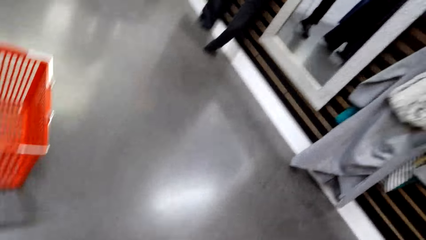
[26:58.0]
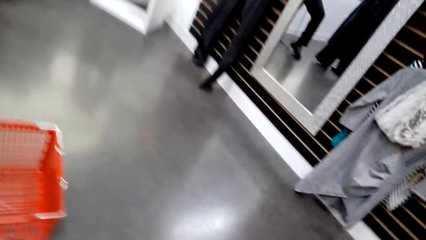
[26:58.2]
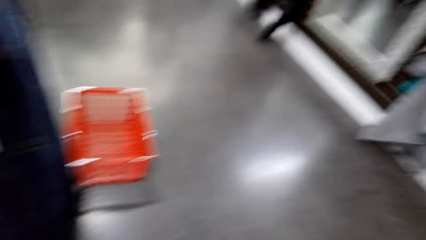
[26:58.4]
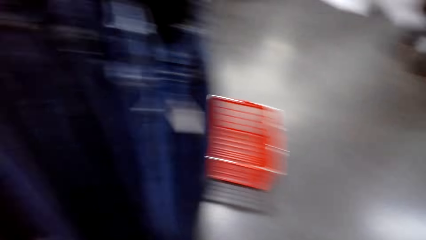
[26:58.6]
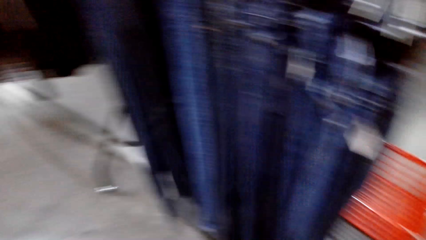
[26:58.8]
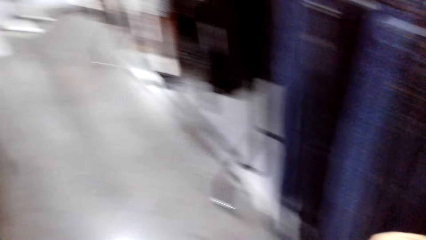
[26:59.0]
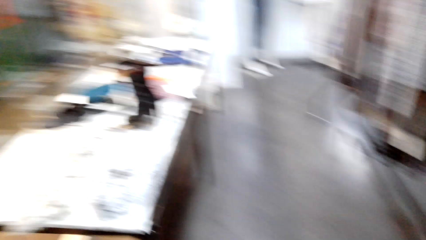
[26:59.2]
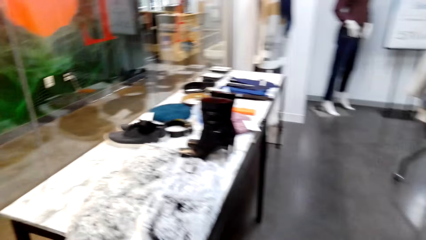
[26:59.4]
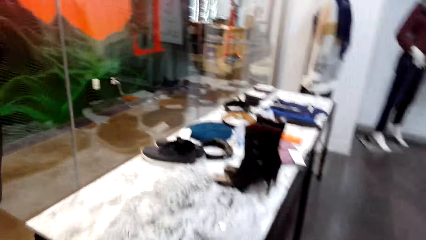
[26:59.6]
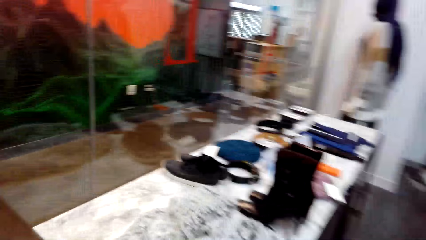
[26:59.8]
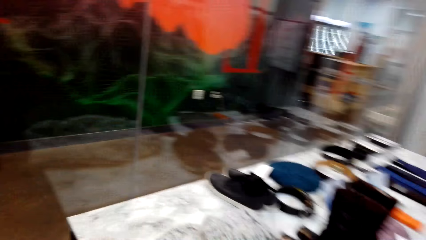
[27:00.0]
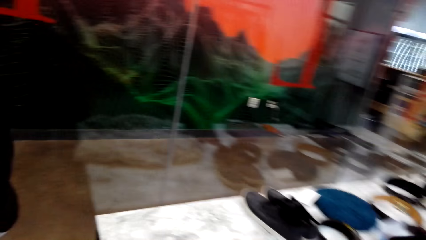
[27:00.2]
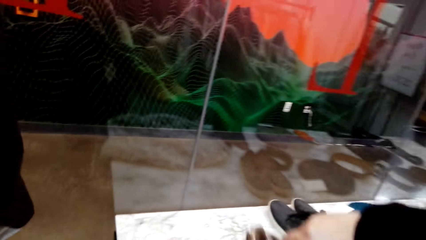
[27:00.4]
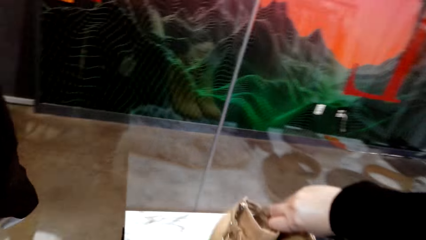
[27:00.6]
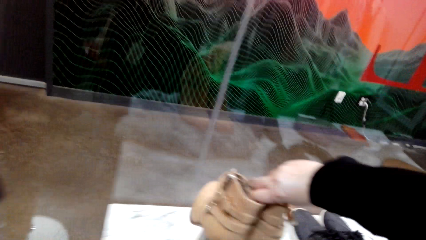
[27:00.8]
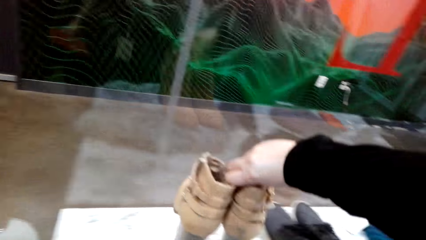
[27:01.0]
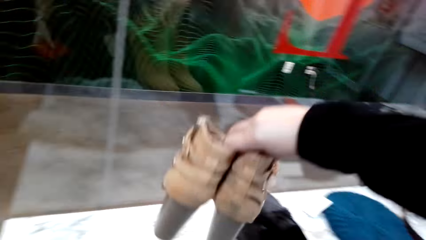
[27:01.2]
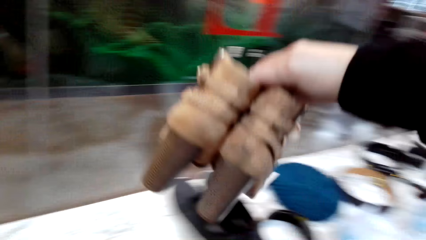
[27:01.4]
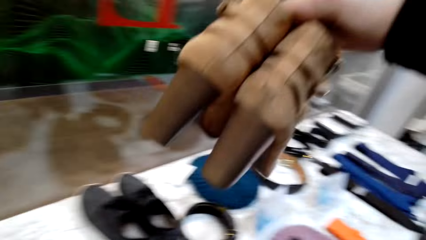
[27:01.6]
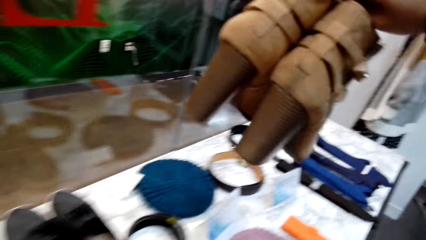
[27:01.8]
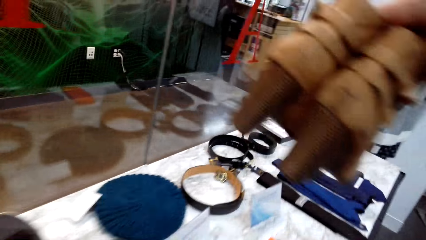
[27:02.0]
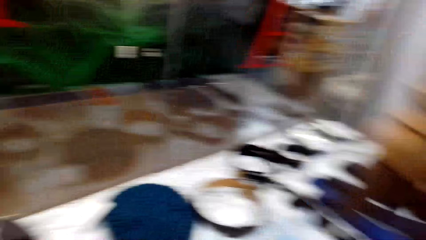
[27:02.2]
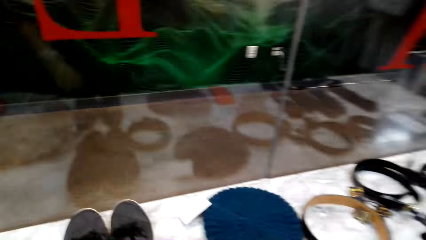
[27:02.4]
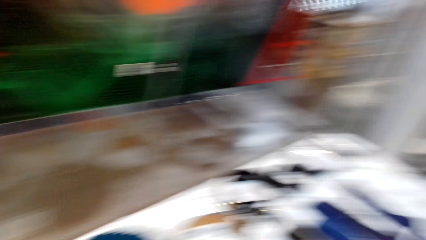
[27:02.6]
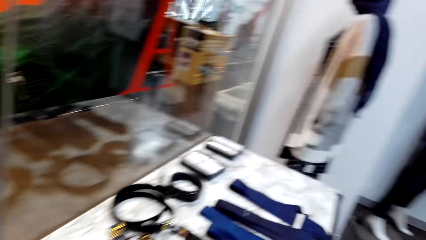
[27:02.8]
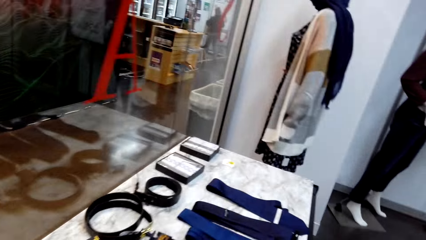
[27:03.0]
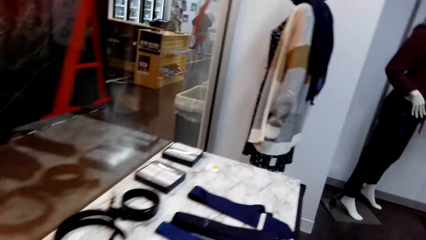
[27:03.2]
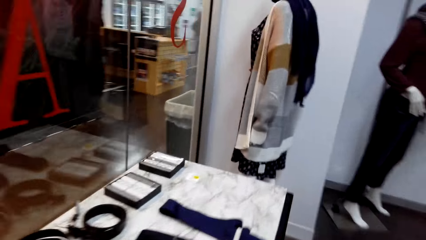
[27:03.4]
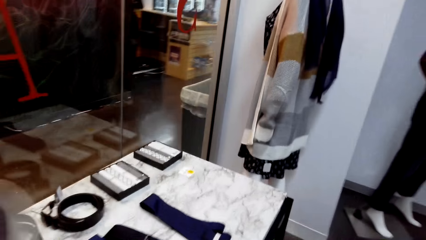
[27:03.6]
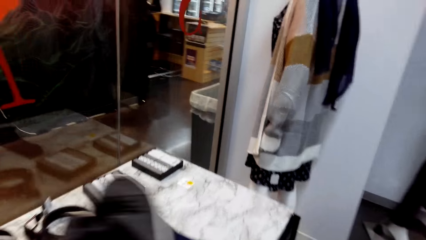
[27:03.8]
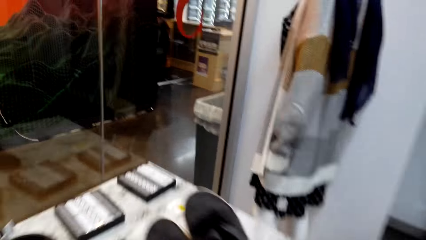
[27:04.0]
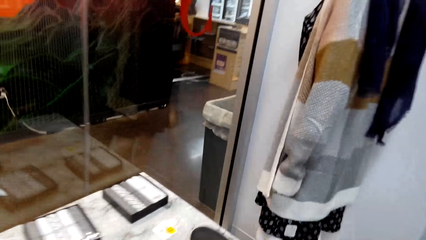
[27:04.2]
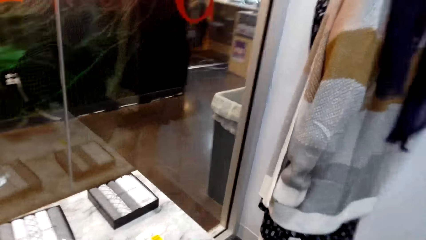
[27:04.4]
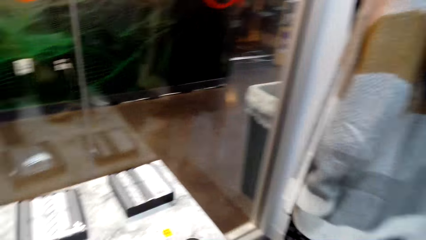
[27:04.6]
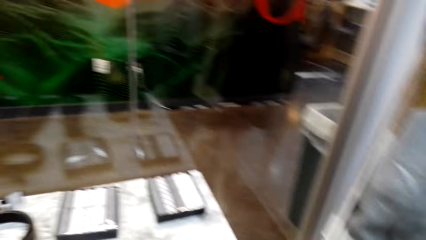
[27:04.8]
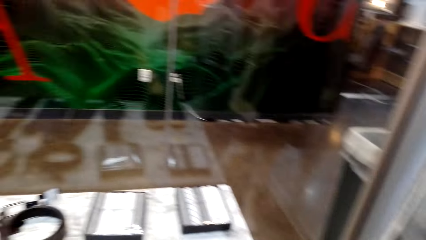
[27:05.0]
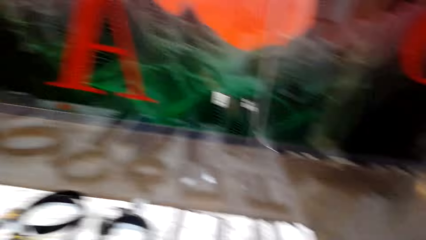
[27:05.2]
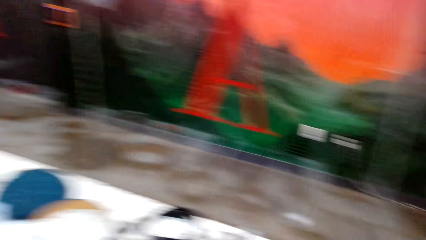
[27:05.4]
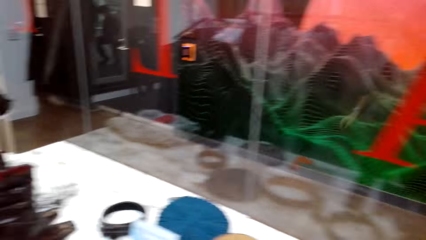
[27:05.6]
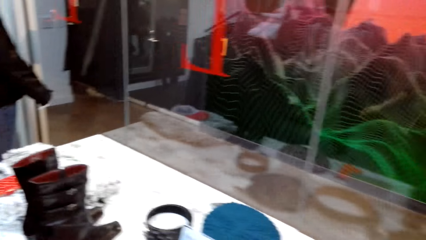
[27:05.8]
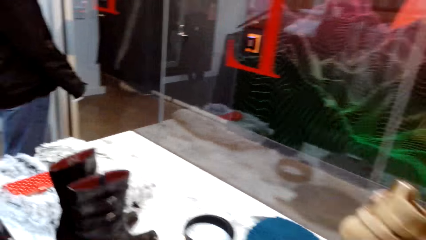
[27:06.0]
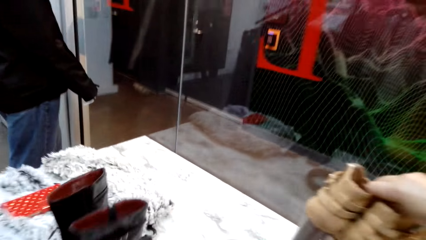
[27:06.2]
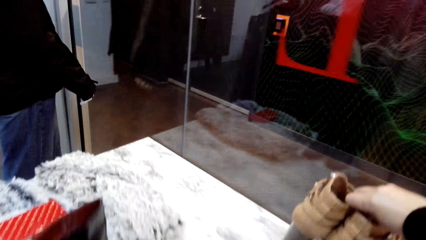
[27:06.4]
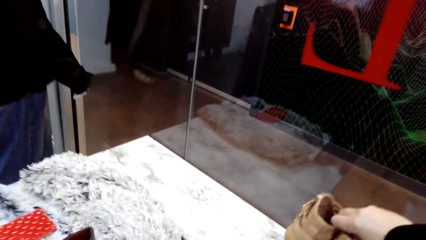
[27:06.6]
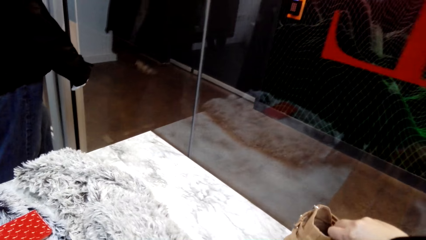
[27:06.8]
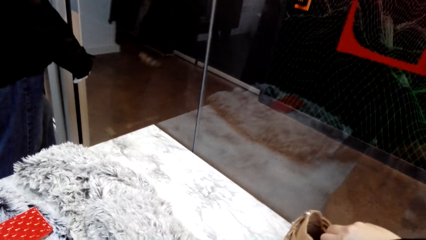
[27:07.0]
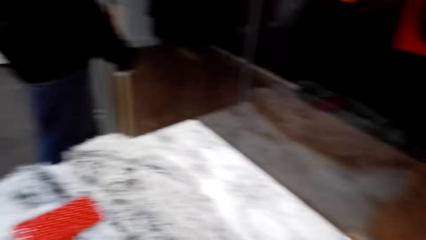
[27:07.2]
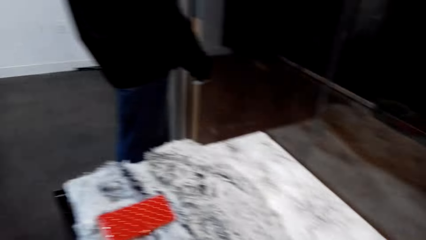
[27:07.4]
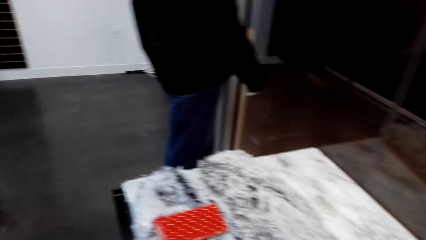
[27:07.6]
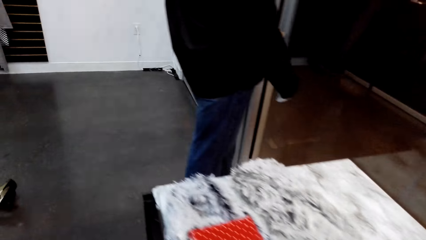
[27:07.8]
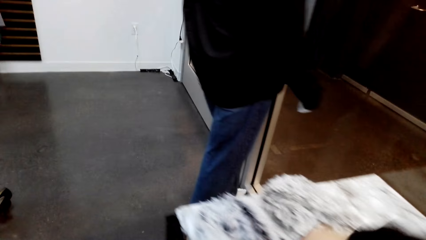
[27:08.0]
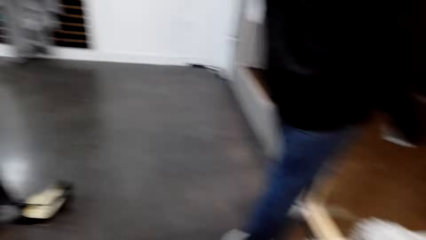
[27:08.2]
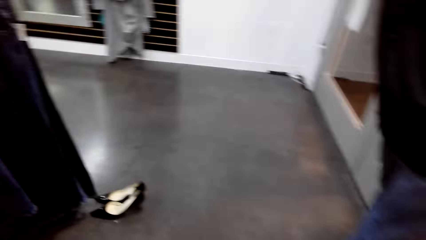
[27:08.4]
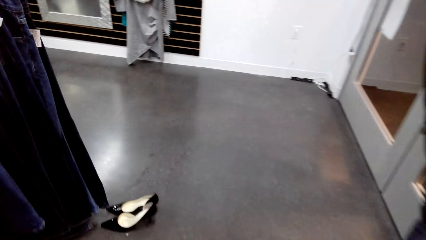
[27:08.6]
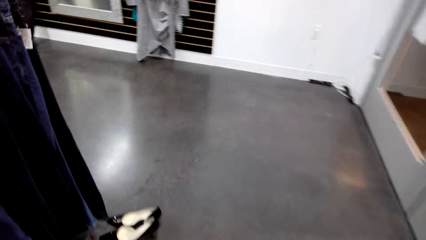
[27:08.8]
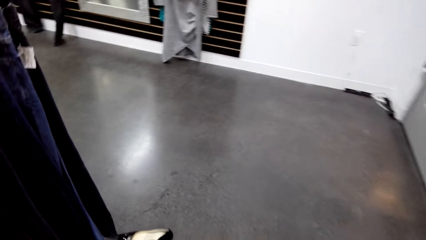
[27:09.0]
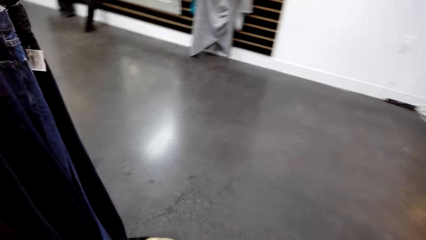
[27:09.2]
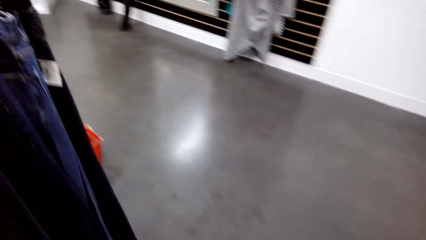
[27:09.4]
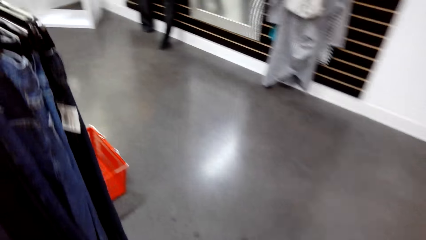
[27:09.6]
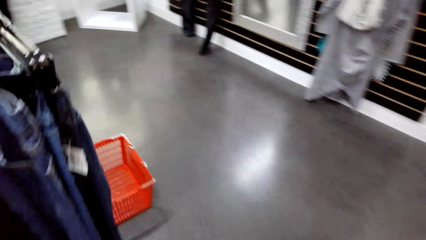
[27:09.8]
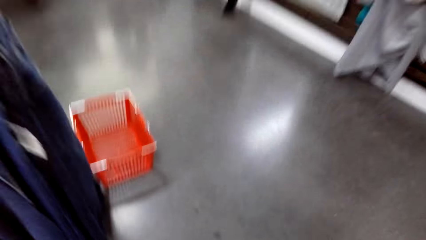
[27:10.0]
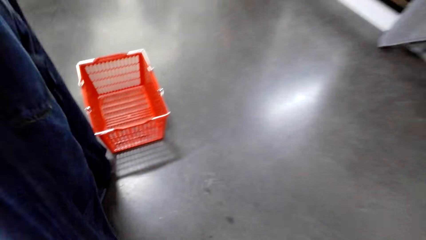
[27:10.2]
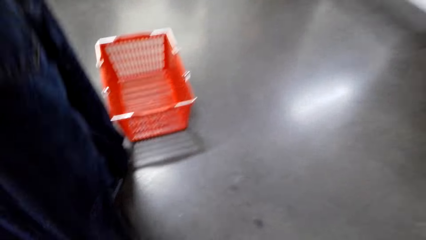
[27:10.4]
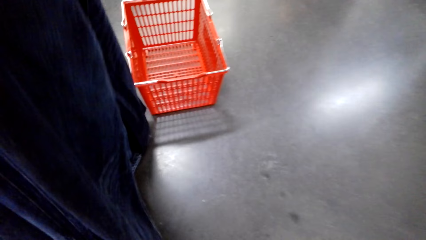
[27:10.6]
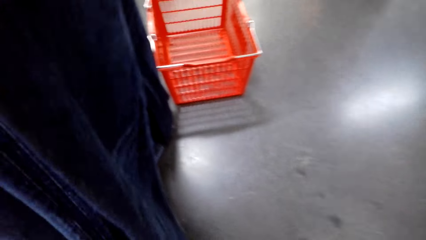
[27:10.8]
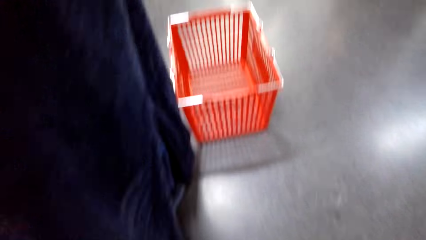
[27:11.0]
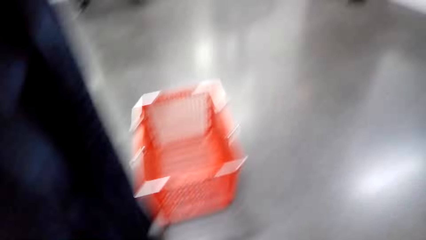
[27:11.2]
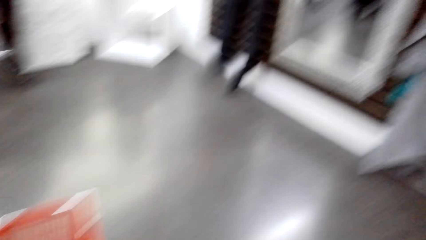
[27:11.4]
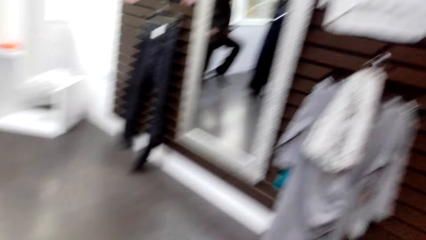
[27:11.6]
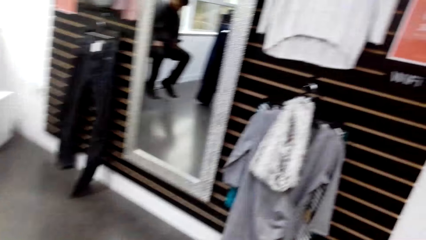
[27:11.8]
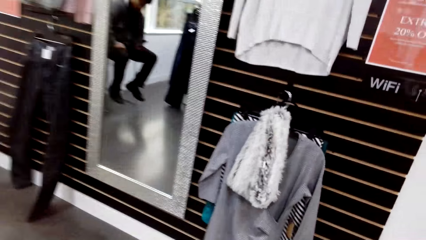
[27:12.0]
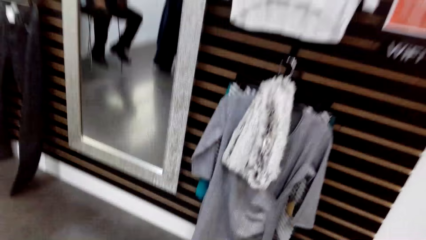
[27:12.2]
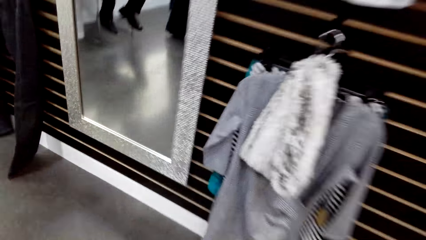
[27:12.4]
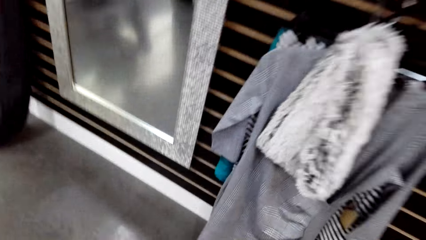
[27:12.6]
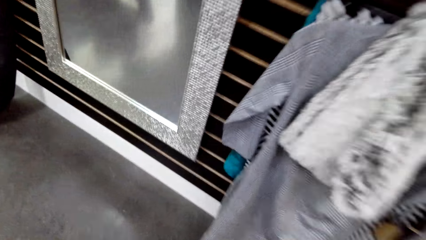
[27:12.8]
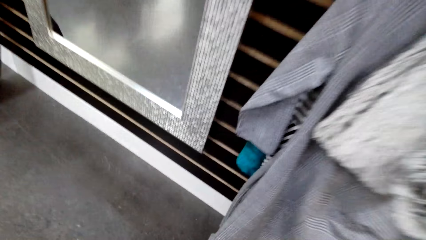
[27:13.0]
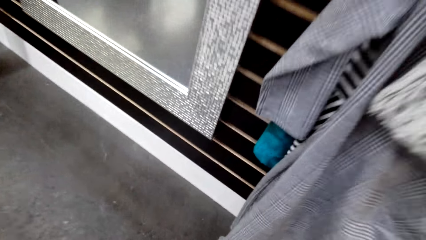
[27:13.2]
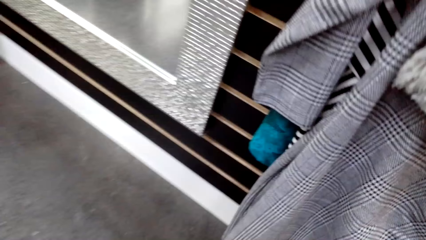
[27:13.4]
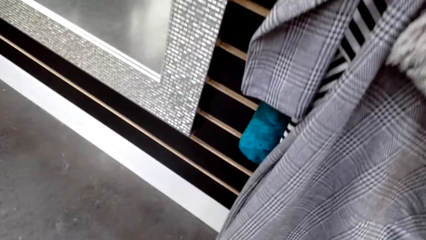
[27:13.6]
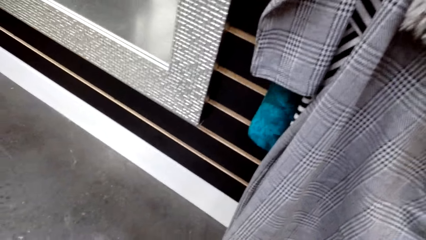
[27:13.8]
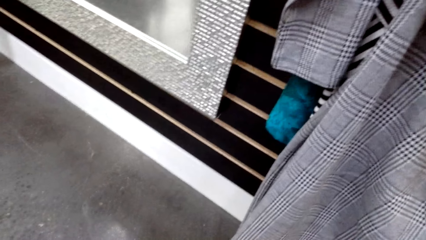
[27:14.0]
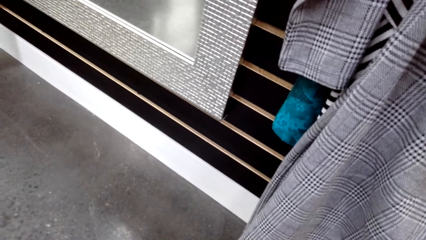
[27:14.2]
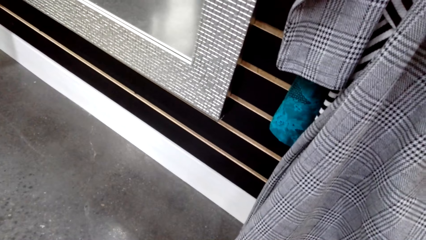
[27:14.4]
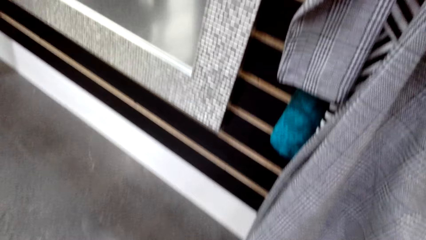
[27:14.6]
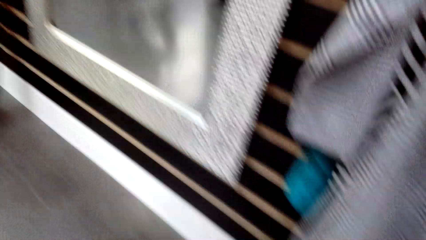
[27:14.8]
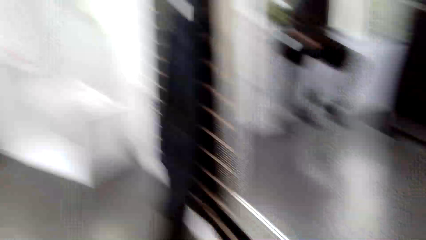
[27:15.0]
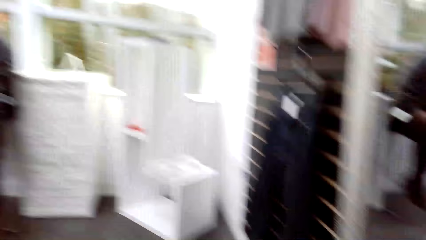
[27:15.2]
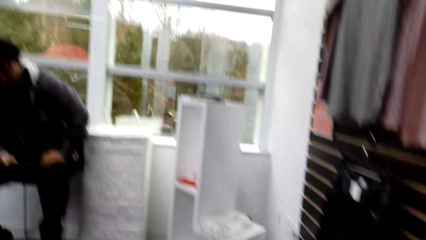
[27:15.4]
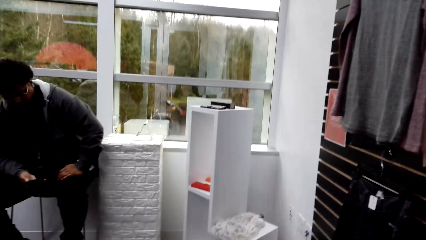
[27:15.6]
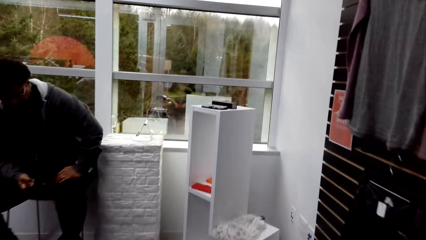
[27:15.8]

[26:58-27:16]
The camera wearer looks around the boutique. They walk in the boutique. They arrange shoes on the table. They stare at the shoes. They put the shoes on top of the table. They walk around the table. They put boots on top of the table. They walk around the boutique. They pick up the shoes on the floor. They move around the boutique.
